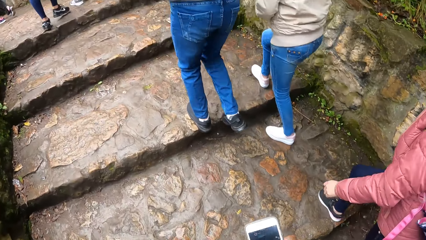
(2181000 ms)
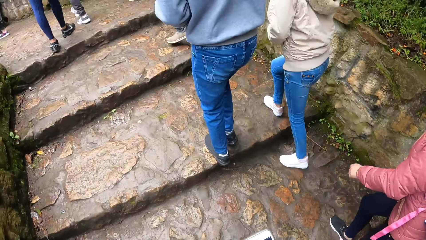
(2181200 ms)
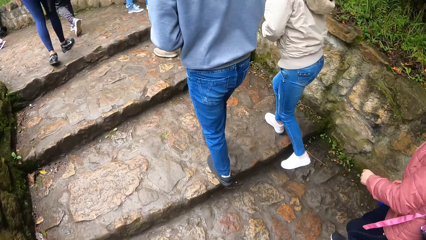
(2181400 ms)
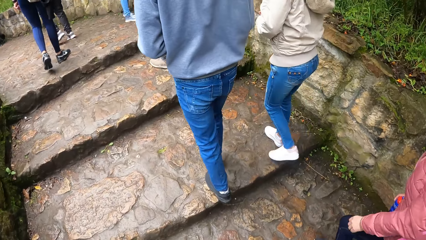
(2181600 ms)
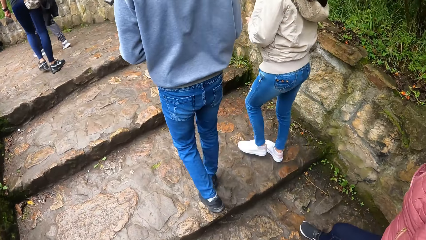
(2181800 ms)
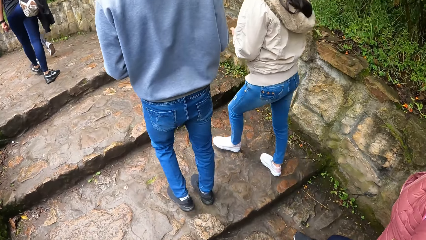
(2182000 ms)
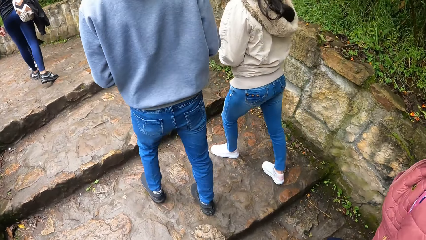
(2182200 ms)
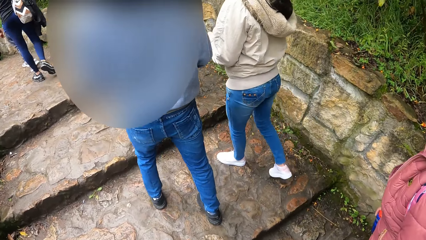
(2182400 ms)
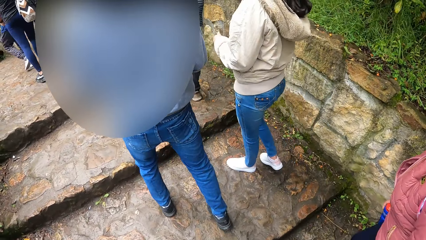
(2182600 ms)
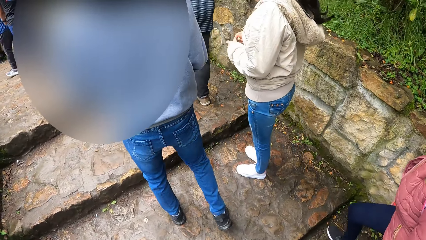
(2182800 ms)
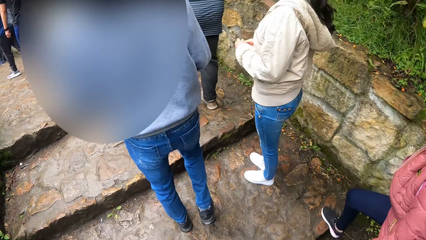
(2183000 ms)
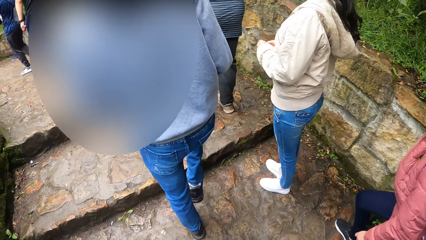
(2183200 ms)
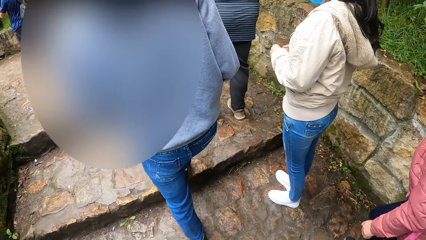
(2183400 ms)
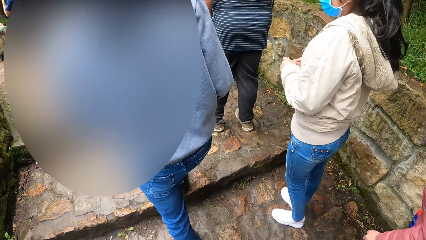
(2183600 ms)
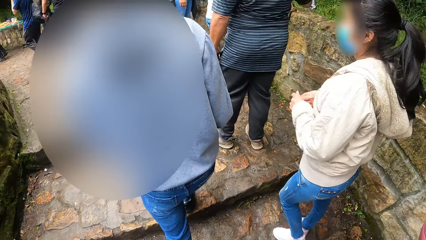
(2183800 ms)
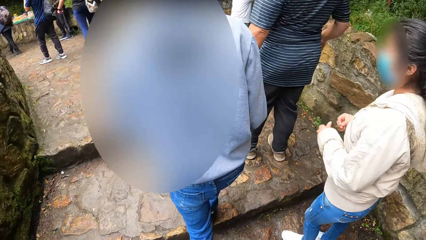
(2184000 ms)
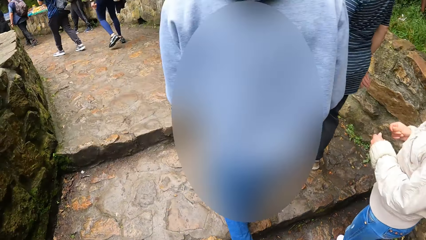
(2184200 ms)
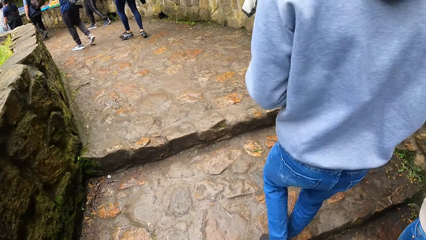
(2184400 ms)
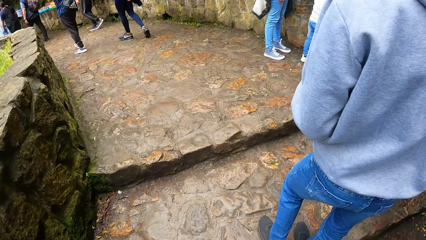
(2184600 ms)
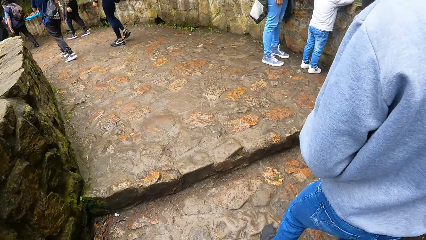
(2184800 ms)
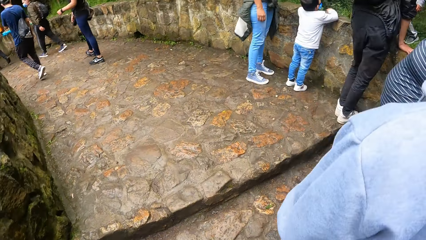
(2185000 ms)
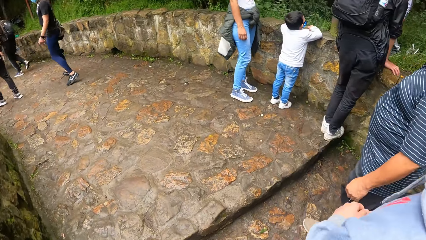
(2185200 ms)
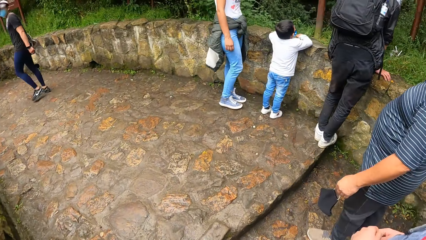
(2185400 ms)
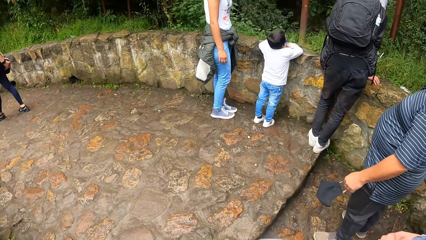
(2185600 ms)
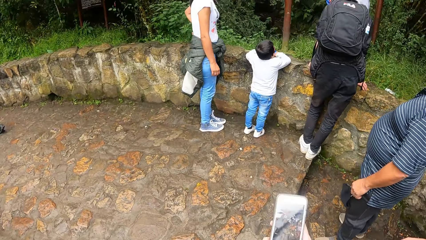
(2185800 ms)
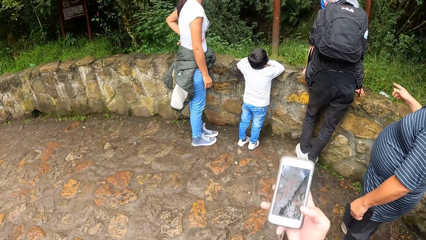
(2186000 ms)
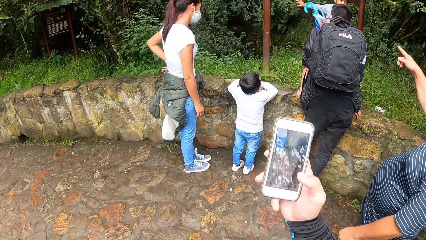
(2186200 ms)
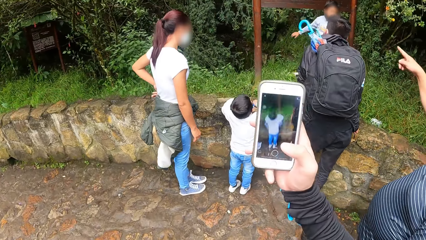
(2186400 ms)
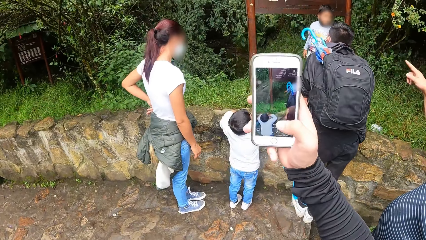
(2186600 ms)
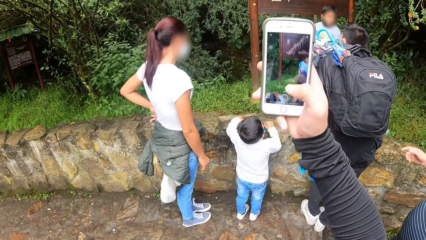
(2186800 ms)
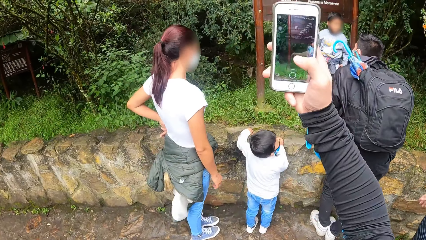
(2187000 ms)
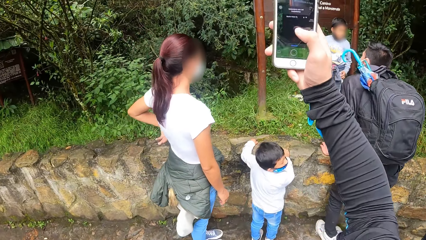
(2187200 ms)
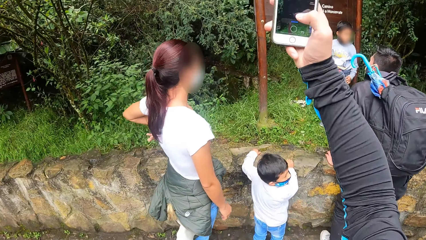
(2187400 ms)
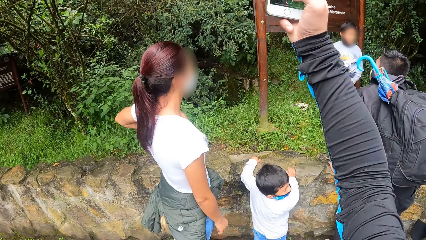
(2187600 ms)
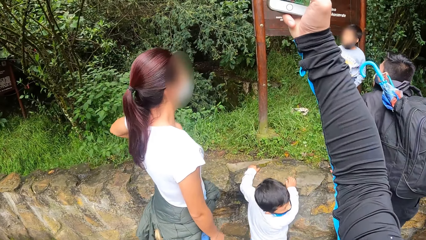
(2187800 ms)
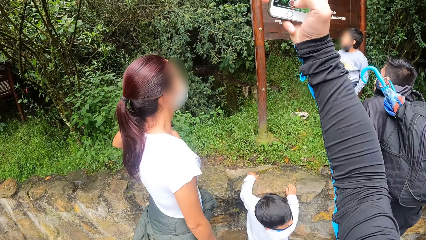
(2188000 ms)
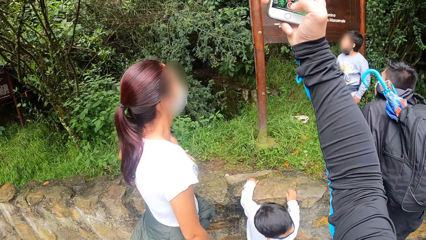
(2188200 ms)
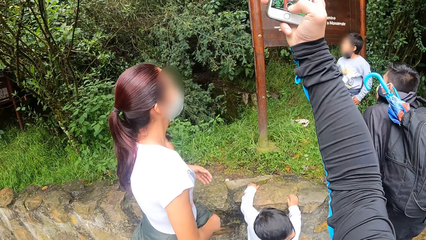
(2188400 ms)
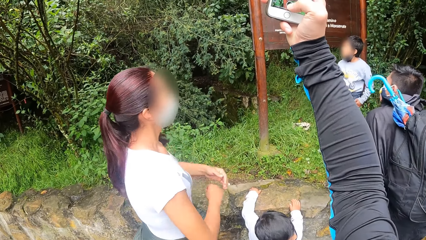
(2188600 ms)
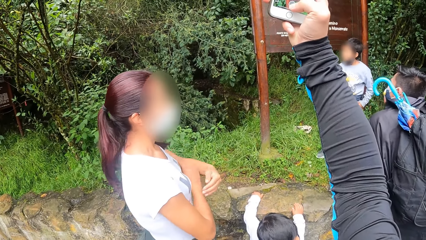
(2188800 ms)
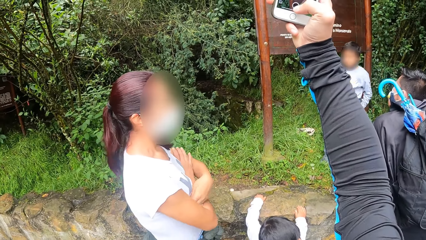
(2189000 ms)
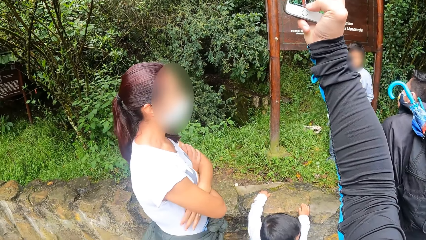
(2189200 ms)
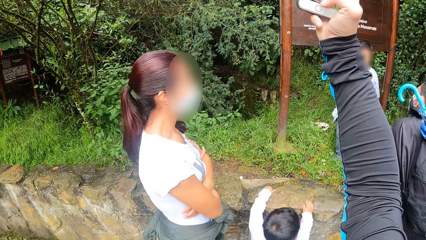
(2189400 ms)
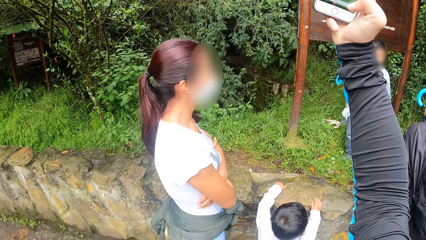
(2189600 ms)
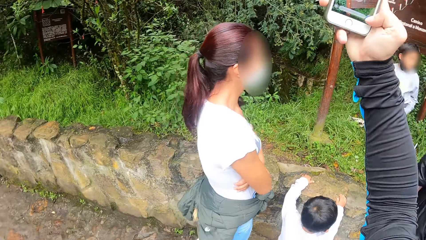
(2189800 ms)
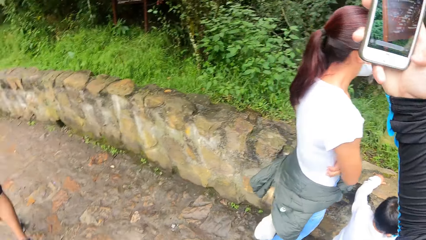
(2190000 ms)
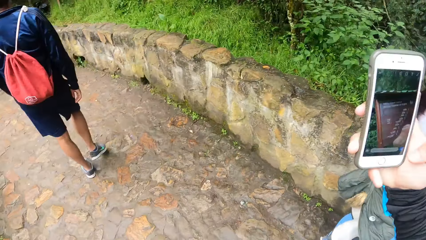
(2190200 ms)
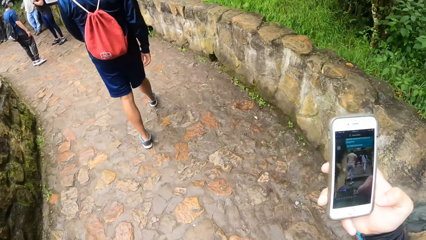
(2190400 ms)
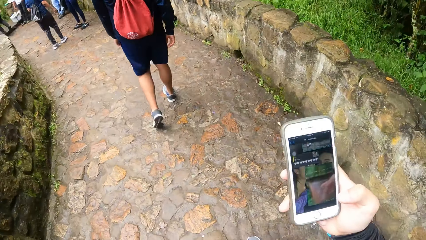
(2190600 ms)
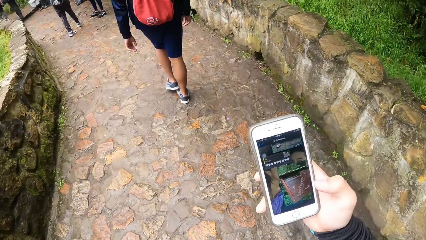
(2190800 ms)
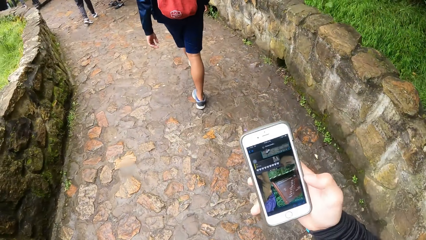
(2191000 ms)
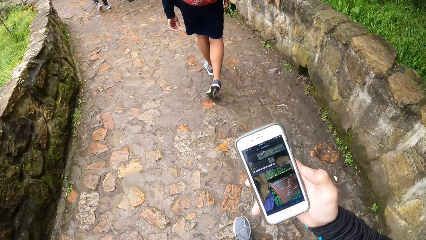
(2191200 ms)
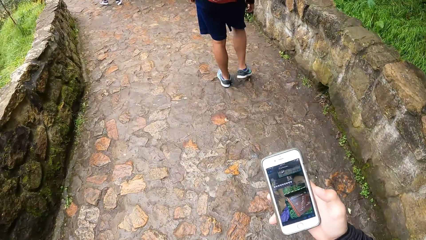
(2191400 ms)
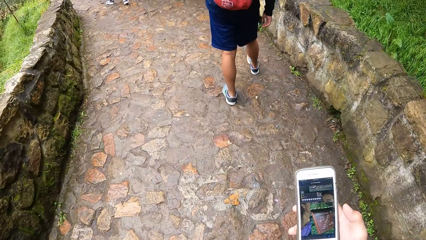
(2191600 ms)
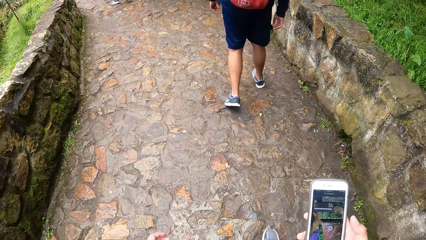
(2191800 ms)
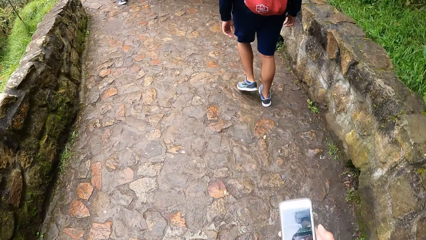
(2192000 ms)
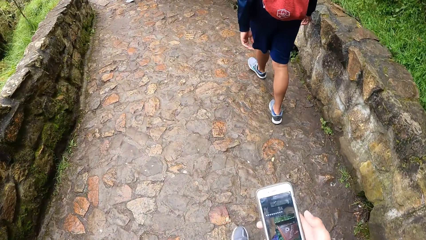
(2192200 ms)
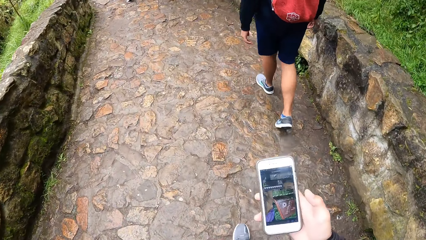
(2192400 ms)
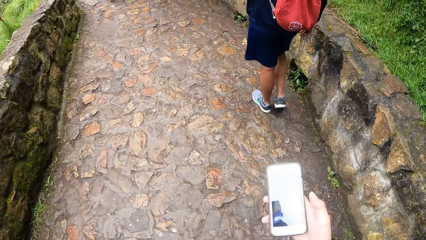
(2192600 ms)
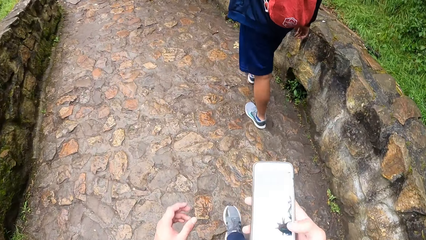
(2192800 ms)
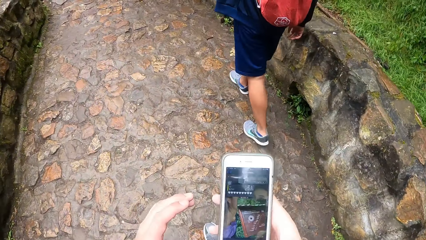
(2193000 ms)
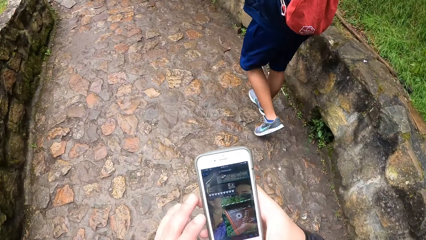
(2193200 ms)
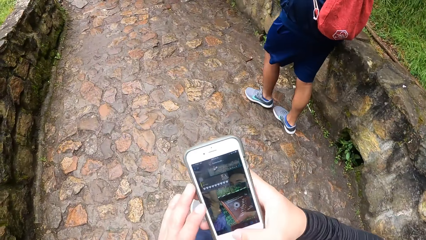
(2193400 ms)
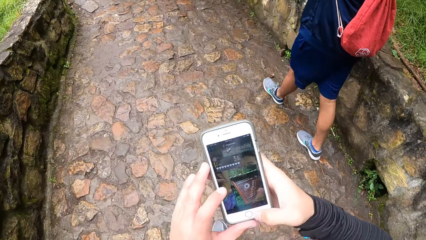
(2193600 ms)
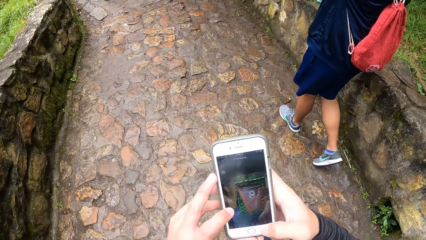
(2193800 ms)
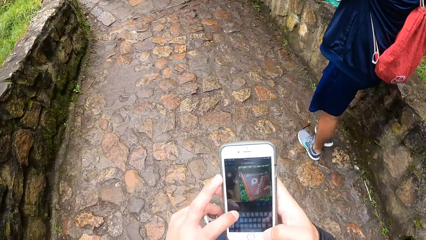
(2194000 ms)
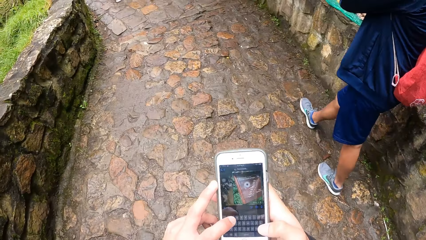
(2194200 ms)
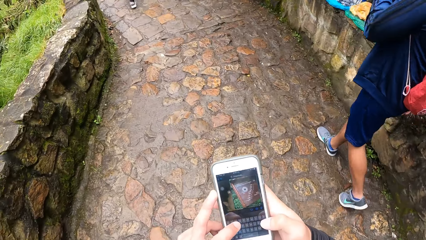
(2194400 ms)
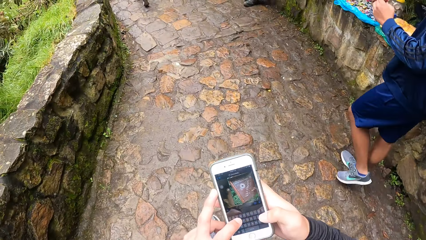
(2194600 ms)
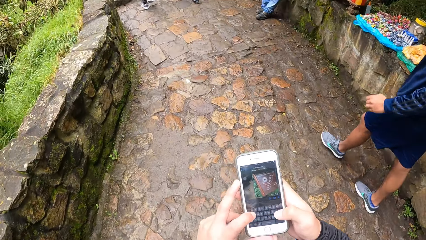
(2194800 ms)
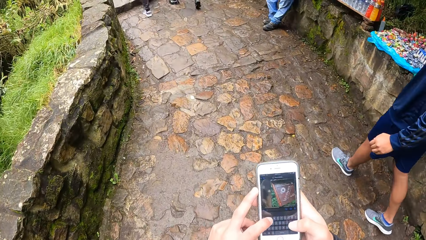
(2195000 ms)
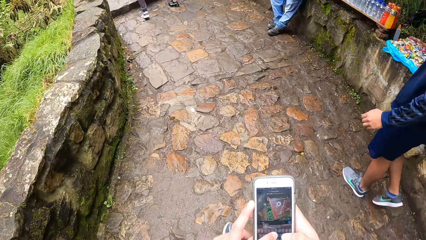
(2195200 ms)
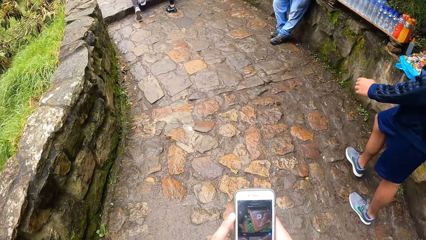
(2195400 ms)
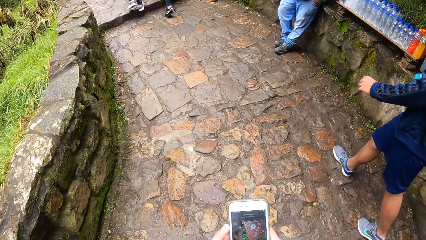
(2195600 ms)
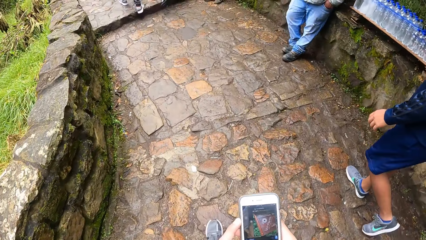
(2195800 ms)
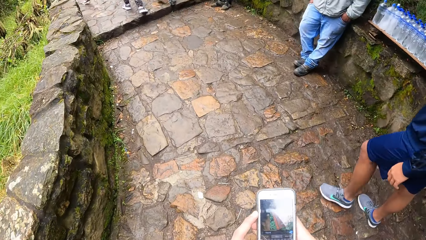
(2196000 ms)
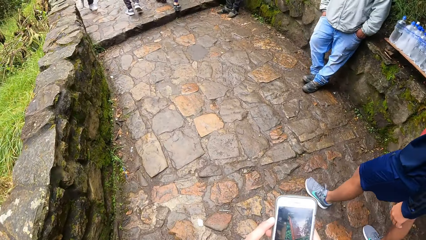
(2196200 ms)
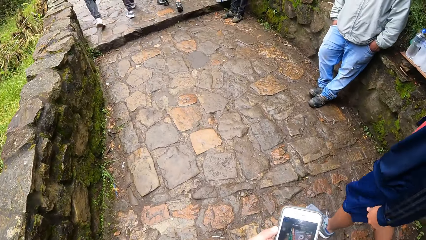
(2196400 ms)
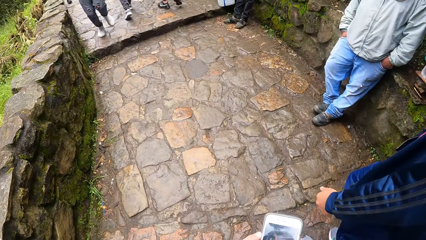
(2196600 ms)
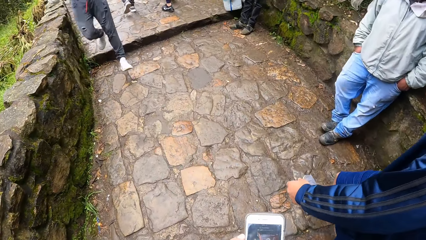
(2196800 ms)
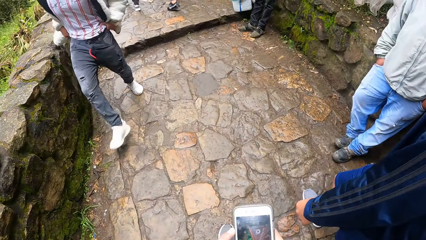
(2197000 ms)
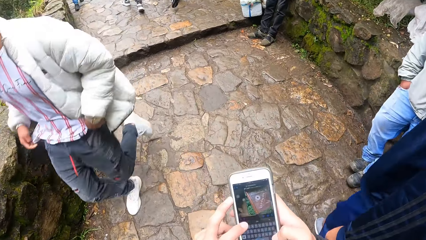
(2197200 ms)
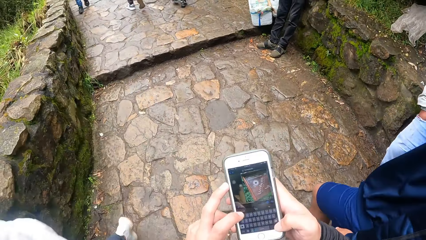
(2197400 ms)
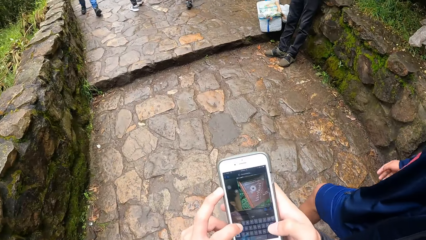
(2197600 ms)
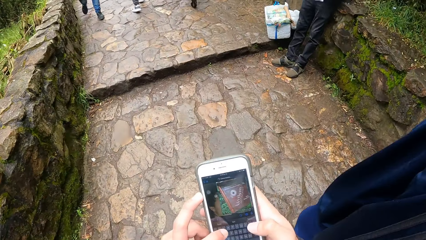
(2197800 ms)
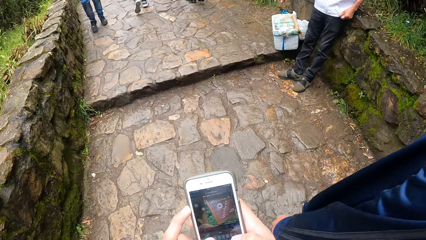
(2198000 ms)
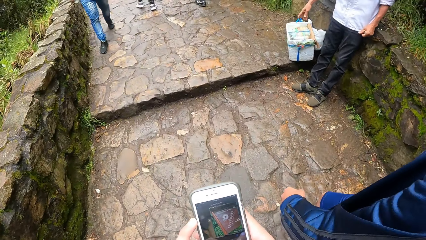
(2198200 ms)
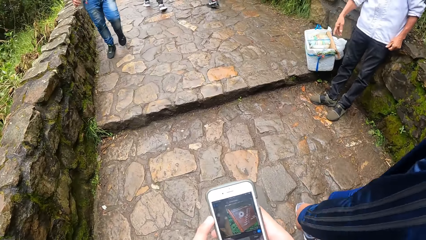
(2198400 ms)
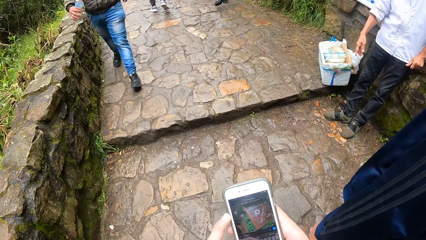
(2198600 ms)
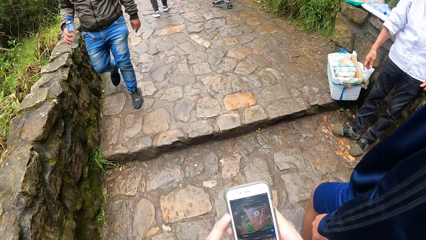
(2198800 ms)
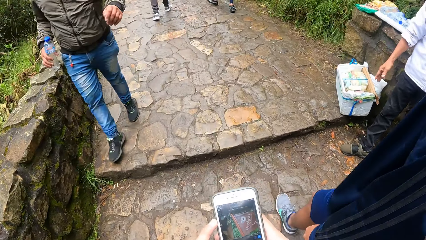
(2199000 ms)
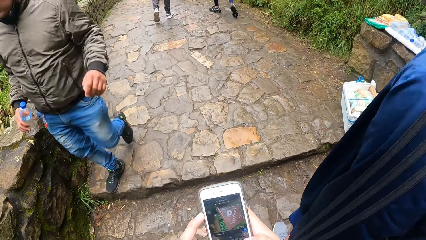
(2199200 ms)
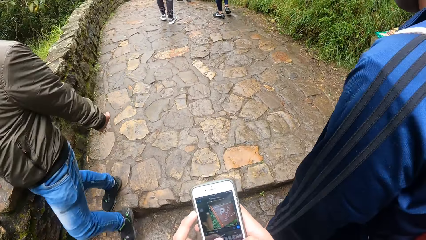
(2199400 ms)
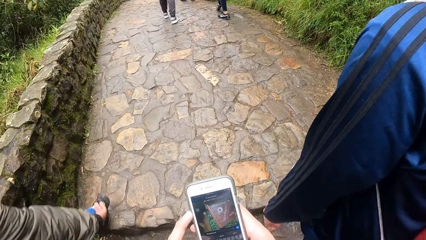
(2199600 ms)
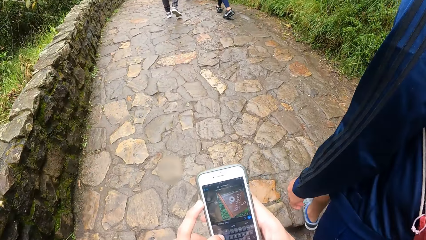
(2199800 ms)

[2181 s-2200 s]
The camera wearer stops to walk. They take a photo with a phone. They walk and use the phone.
